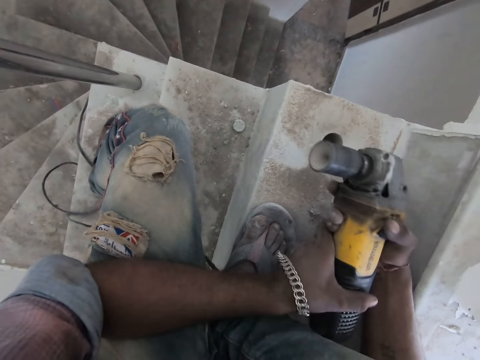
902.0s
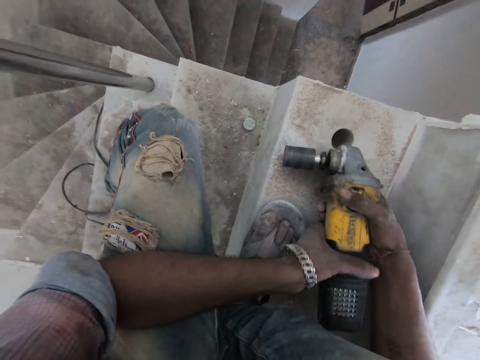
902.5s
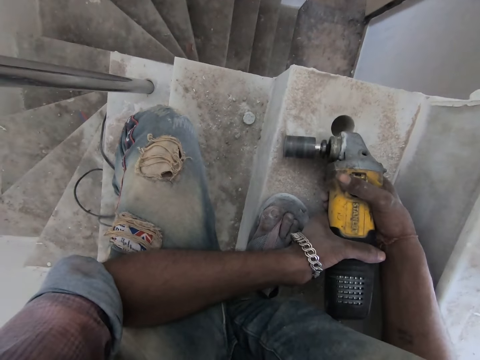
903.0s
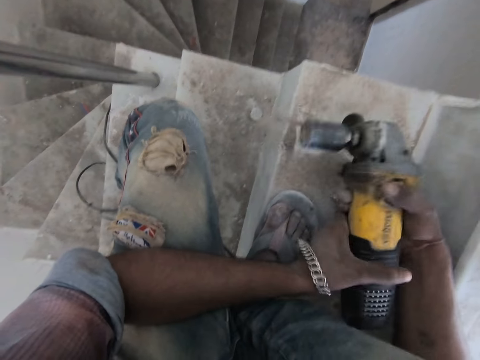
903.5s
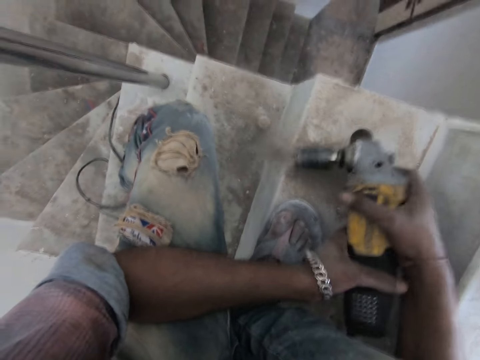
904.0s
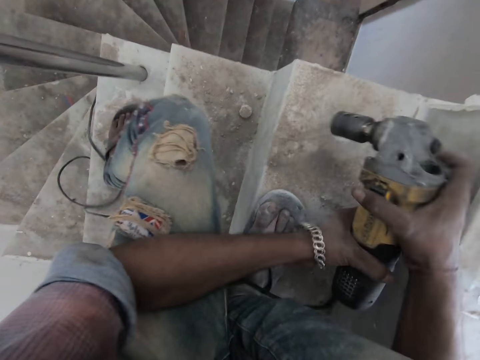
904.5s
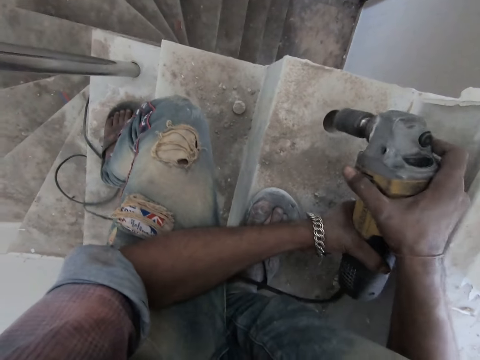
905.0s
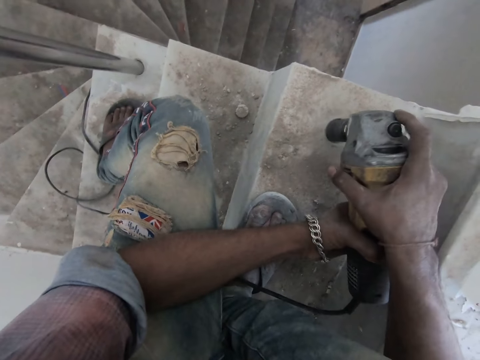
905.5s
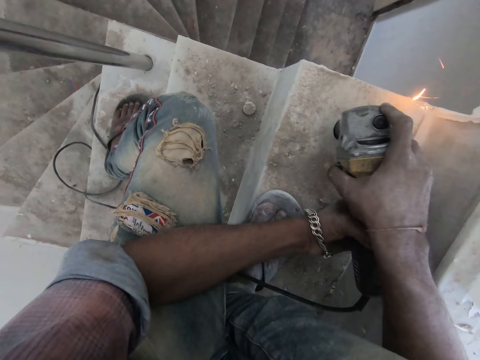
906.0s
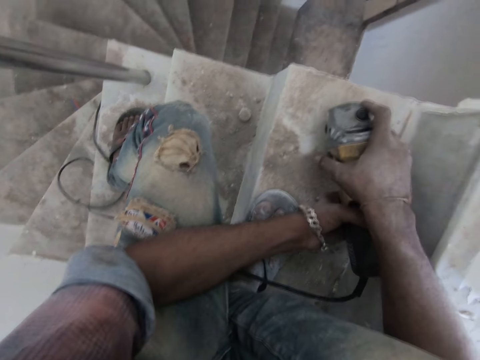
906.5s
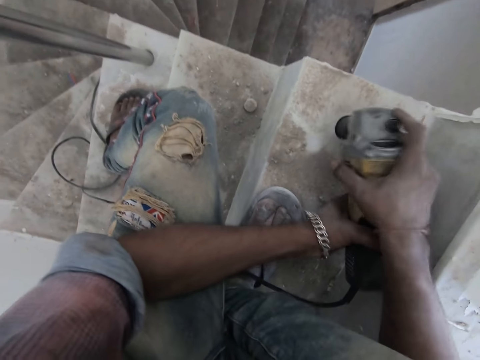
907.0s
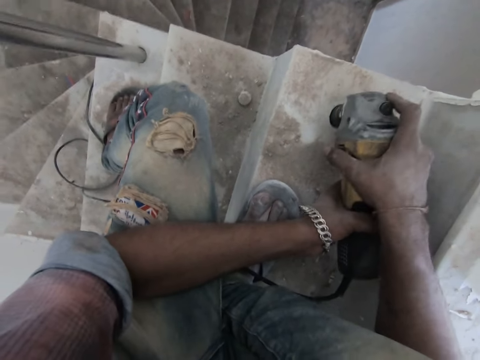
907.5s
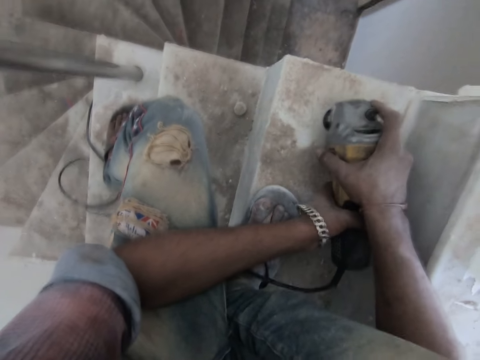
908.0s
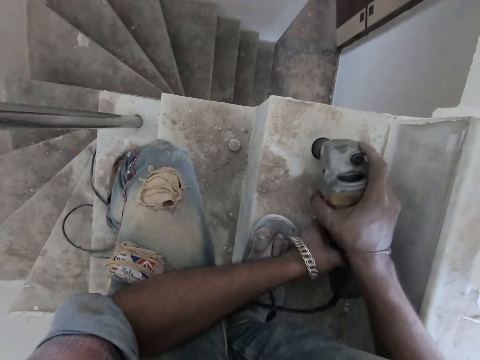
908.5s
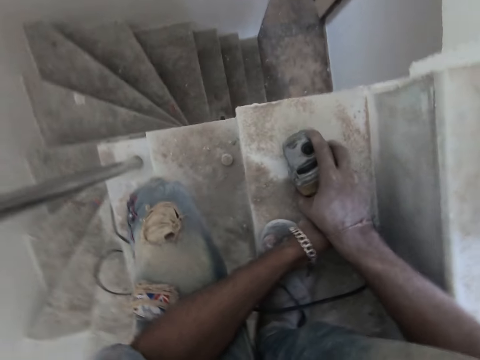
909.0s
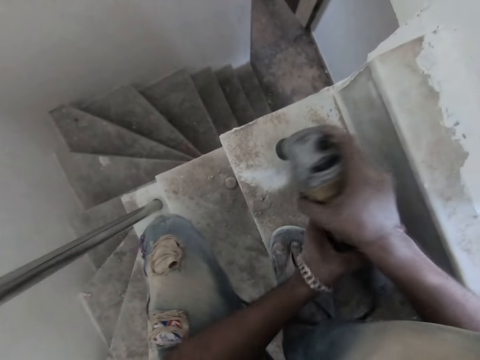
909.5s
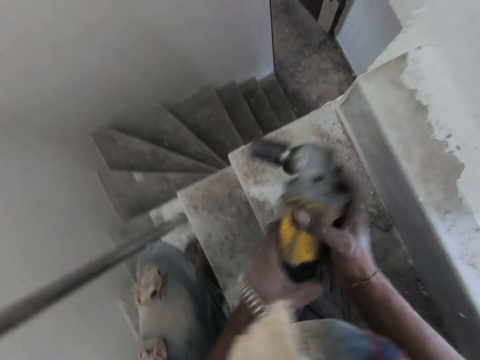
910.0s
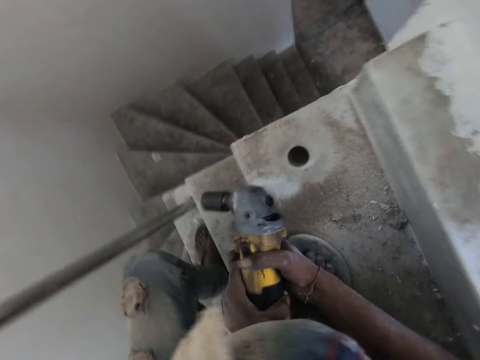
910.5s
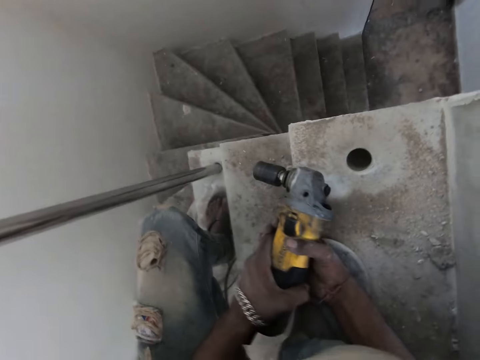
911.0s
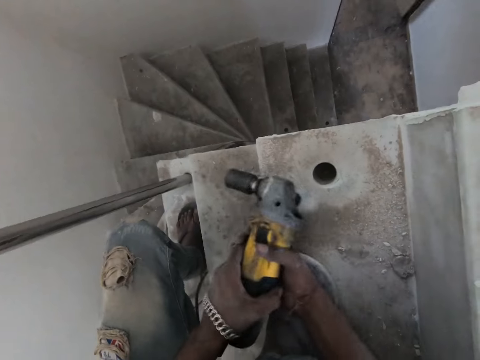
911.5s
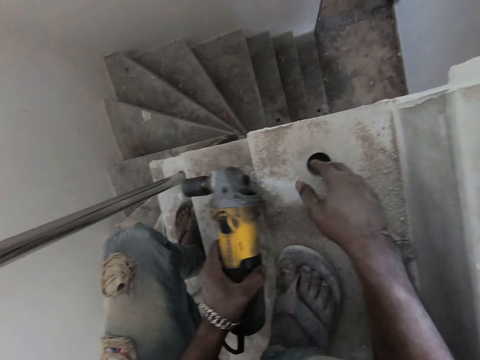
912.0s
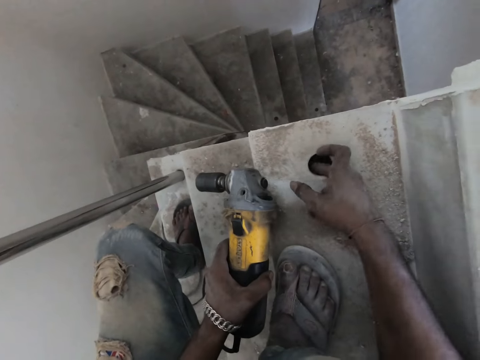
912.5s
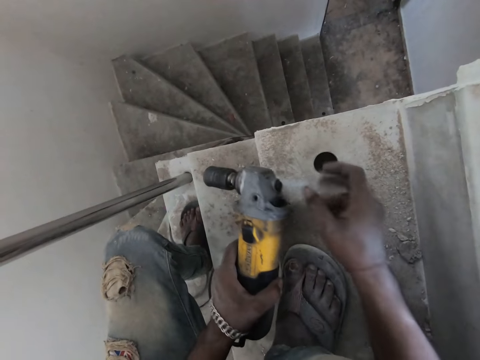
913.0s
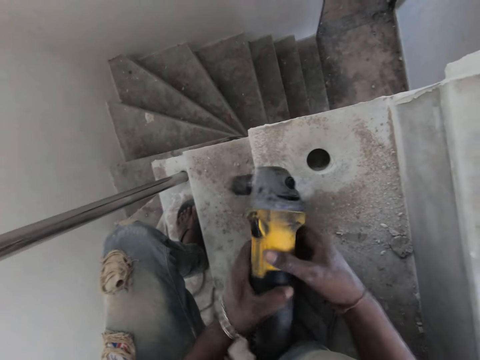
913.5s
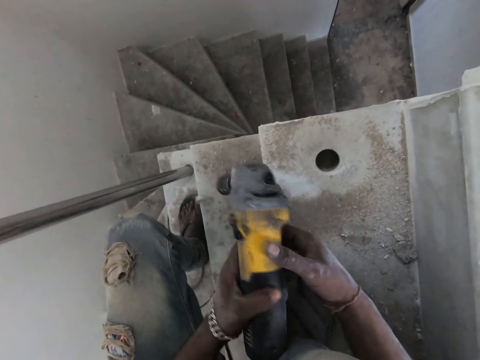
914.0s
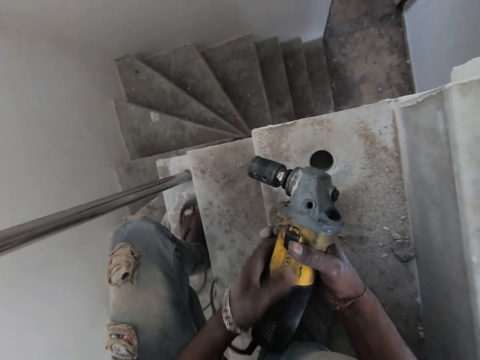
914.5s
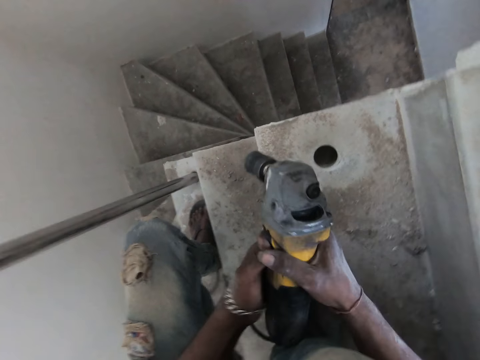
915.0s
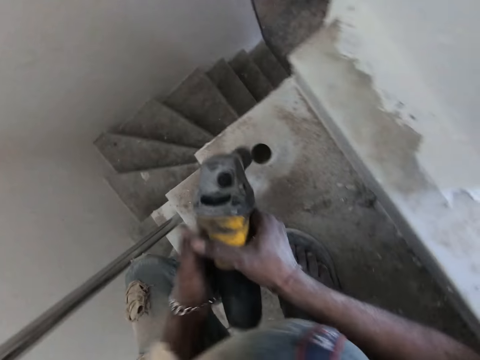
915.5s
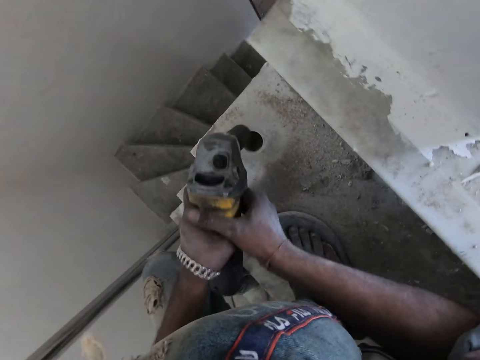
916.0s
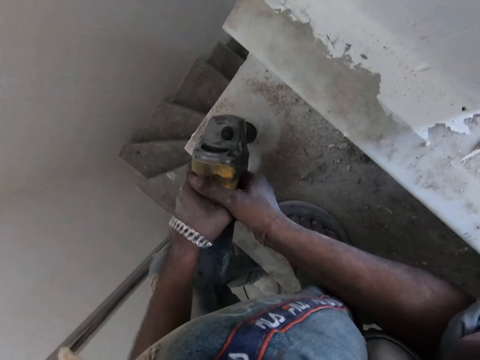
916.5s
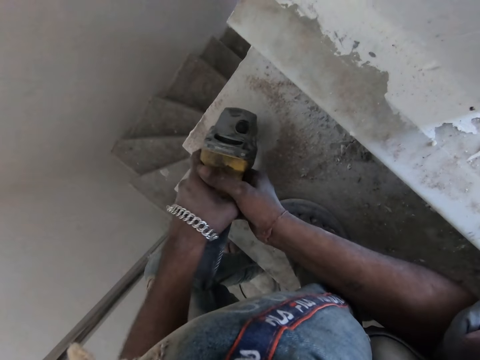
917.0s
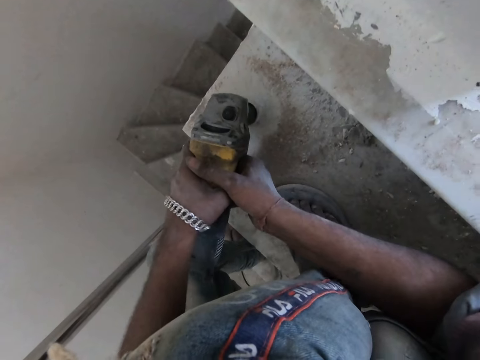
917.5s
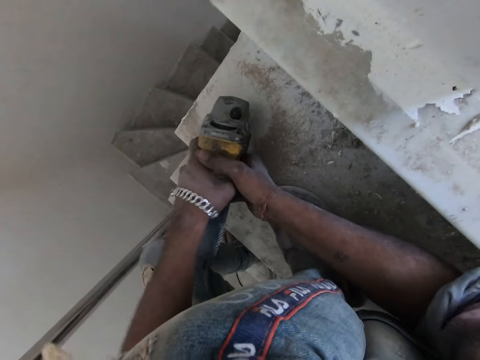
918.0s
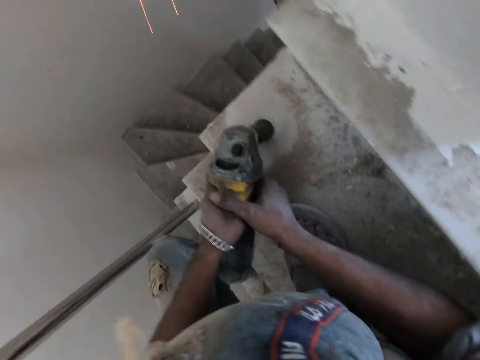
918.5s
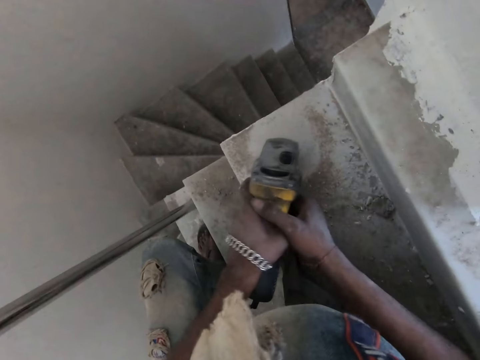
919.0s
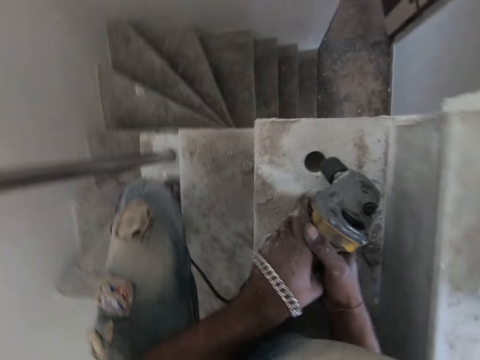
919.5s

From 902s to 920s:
The camera wearer holds the drill on the staircase with both hands. He hits the staircase with the drill in both hands. He turns on the switch on the drill with his right hand. He drills the hole in the staircase with the drill in both hands. He touches the hole with his right hand. He inserts fingers in the hole. He hits the staircase with the drill in both hands. He turns on the switch on the drill with his left hand. He drills the hole in the staircase with the drill in both hands.

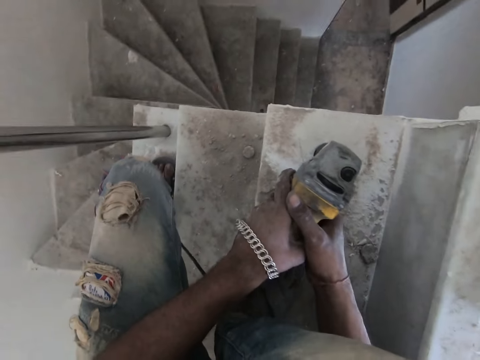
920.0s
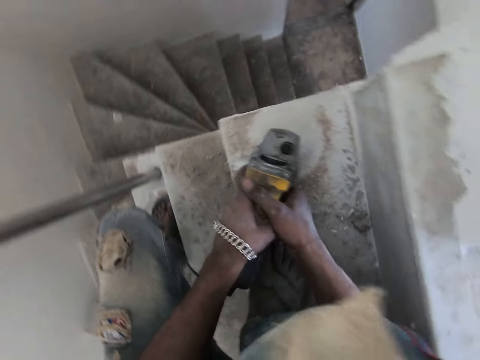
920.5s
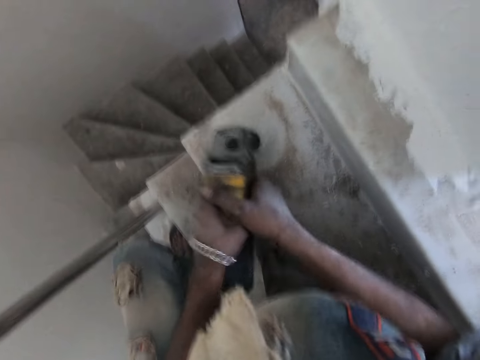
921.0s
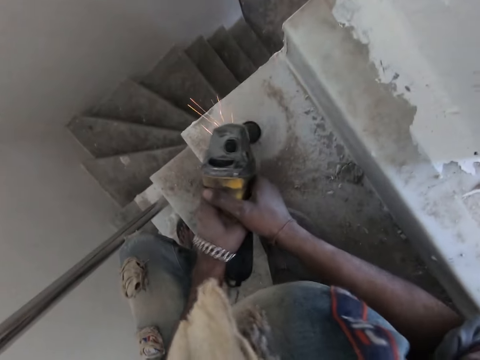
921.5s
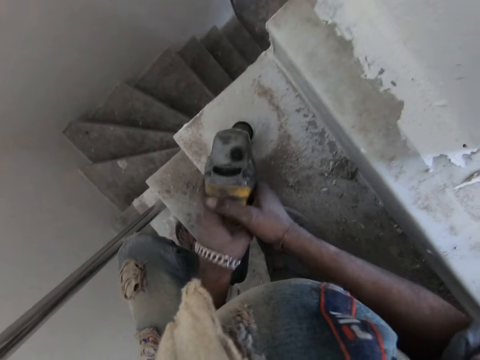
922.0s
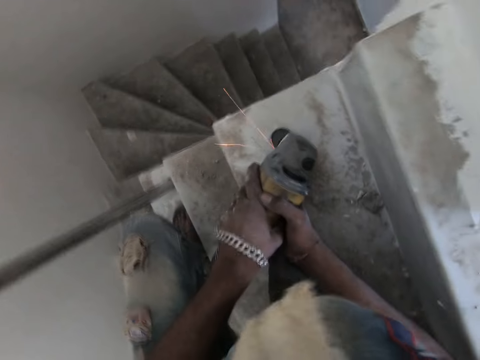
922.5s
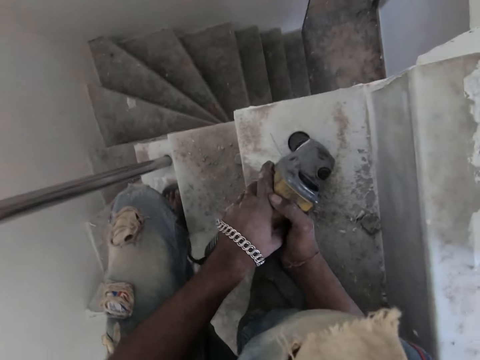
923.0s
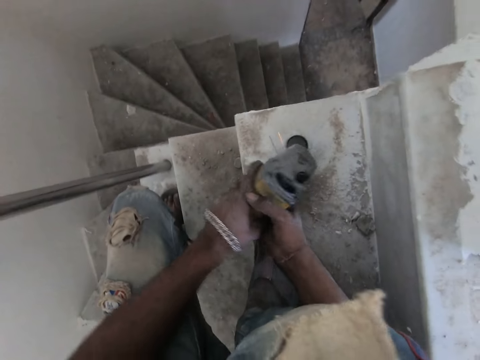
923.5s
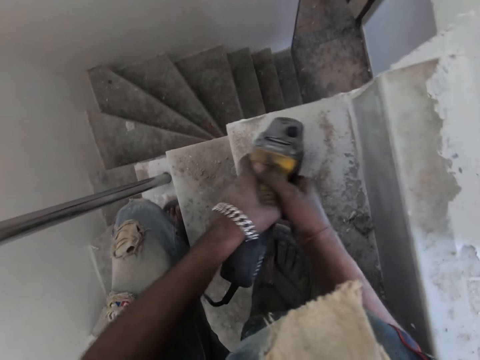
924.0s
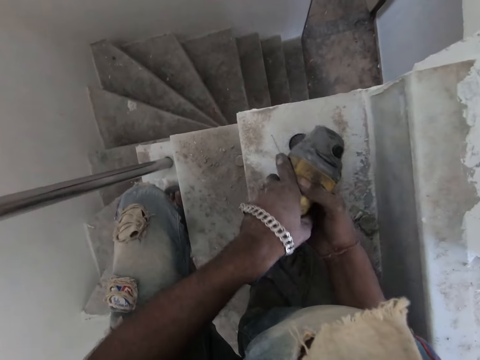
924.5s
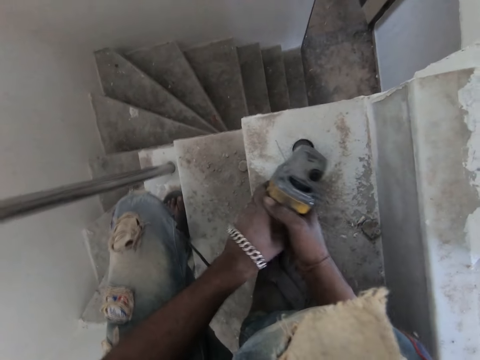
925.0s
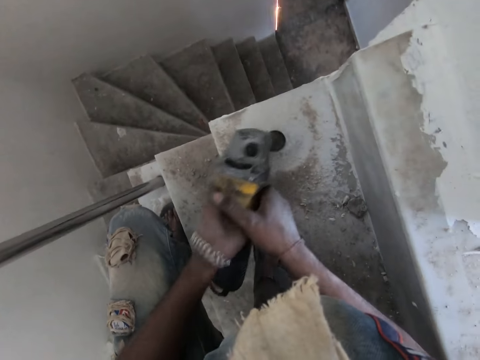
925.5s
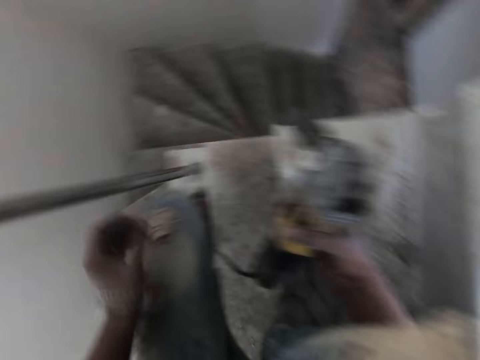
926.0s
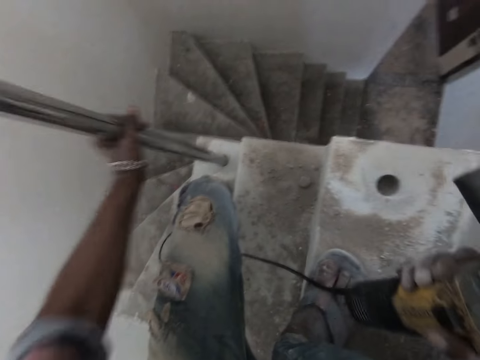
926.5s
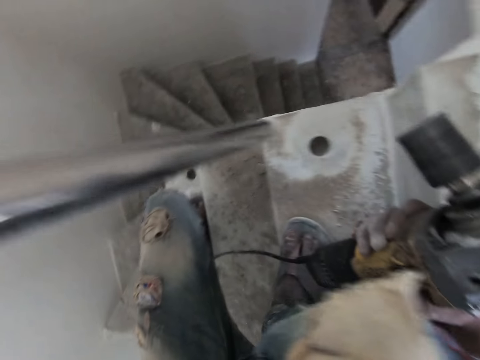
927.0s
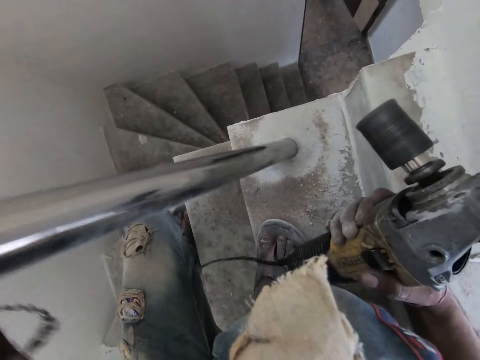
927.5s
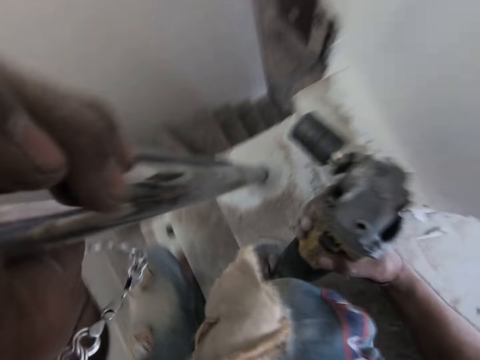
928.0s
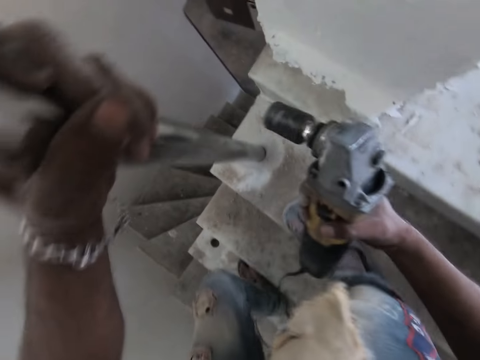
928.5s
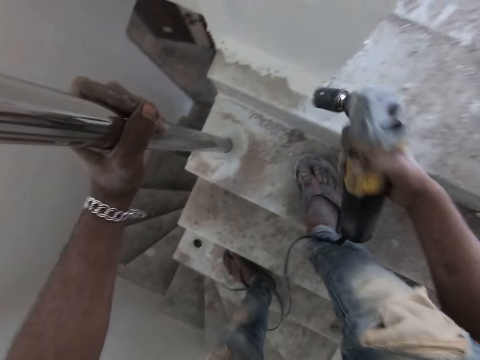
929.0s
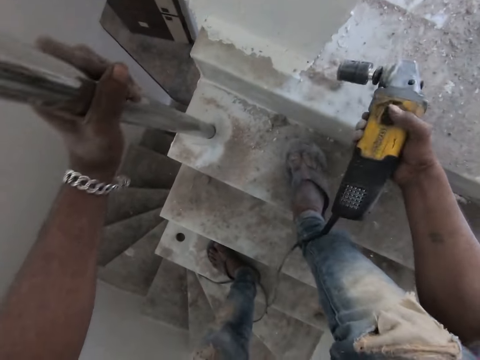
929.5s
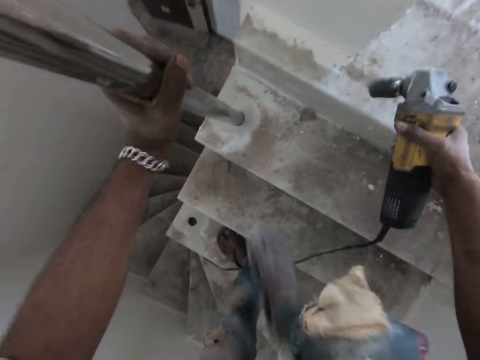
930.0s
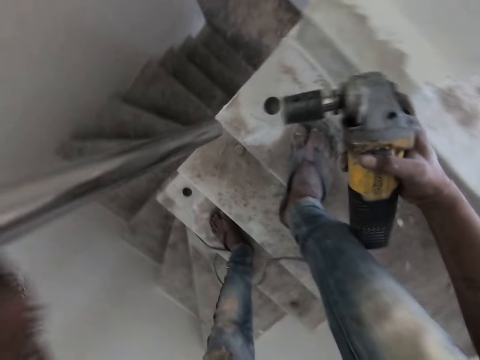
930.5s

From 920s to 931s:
The camera wearer removes the aluminum rod from the hole with his left hand. He puts the aluminum rod in the hole with his left hand. He hits the staircase with the drill in his right hand. He removes the aluminum rod from the hole with his left hand.
